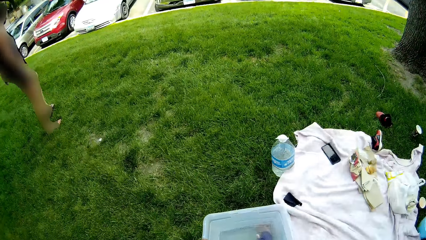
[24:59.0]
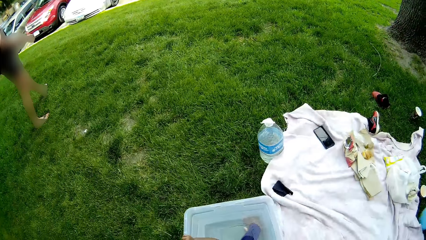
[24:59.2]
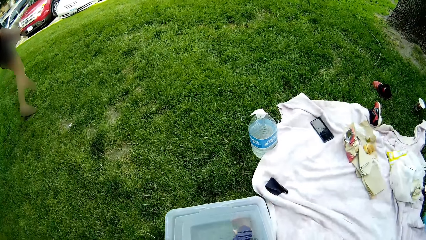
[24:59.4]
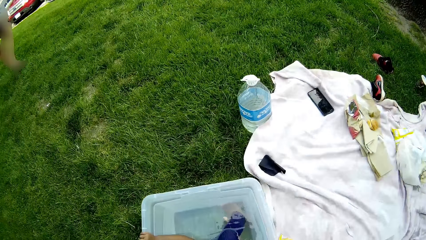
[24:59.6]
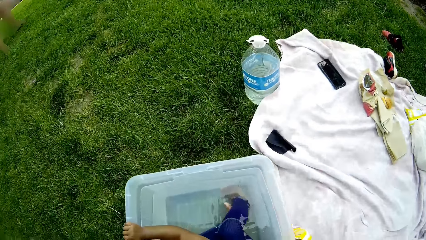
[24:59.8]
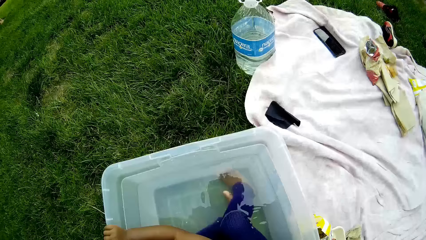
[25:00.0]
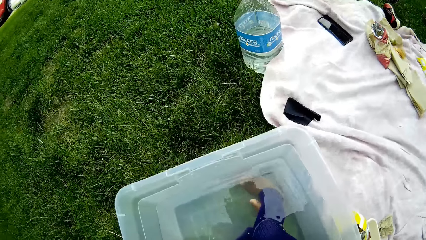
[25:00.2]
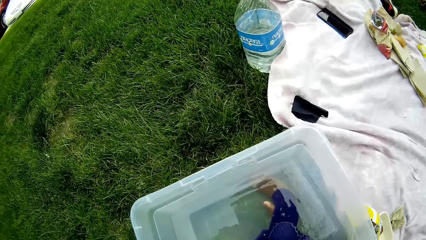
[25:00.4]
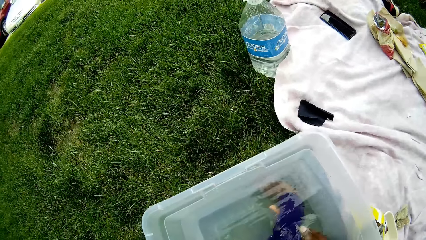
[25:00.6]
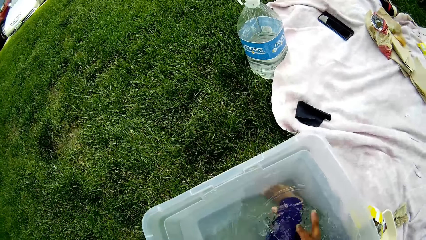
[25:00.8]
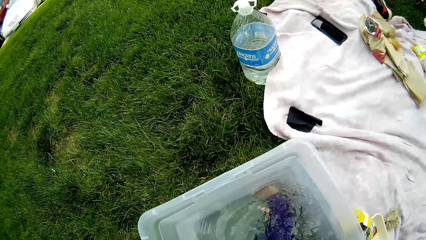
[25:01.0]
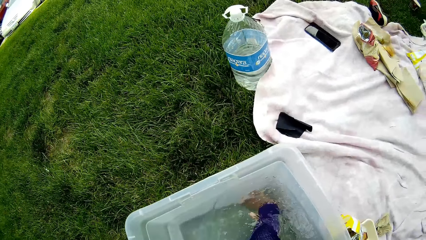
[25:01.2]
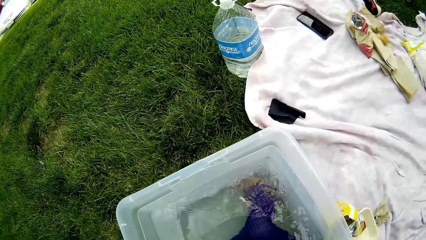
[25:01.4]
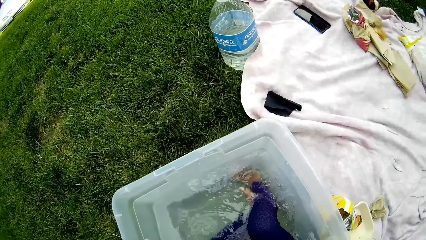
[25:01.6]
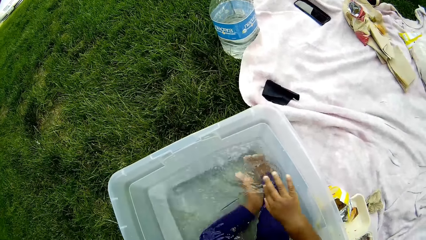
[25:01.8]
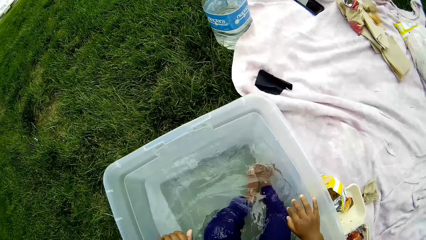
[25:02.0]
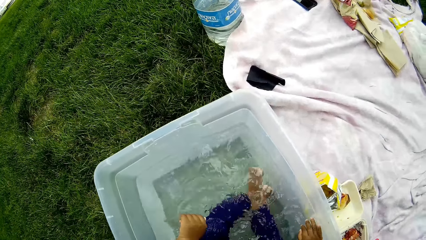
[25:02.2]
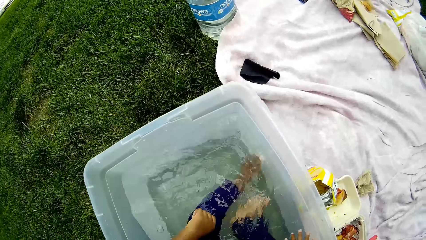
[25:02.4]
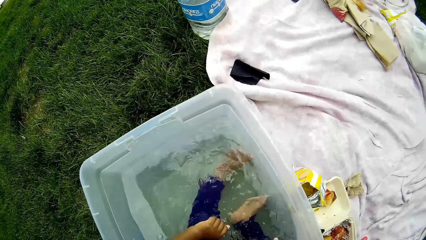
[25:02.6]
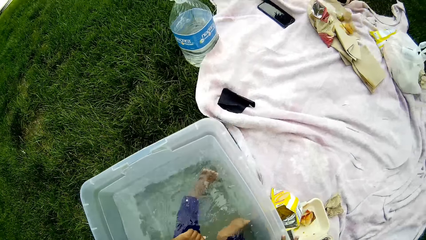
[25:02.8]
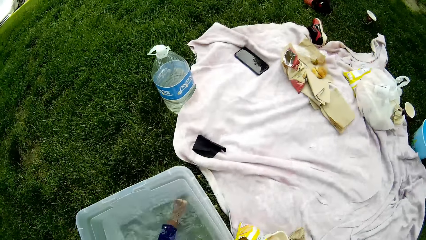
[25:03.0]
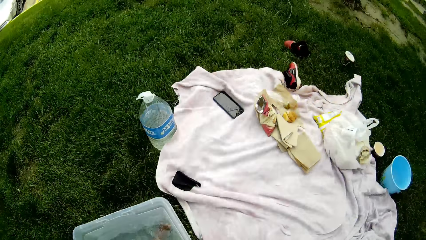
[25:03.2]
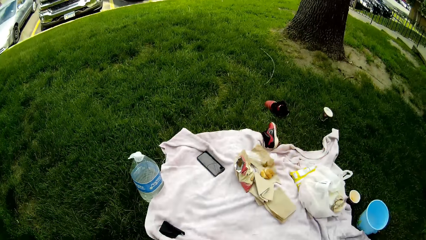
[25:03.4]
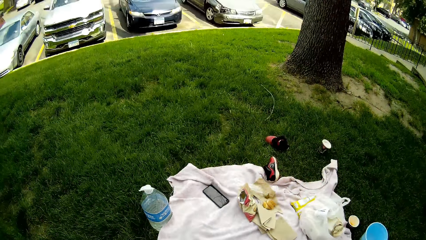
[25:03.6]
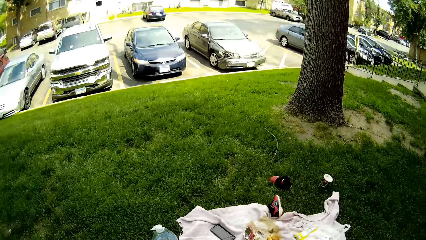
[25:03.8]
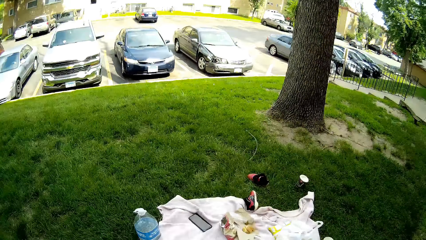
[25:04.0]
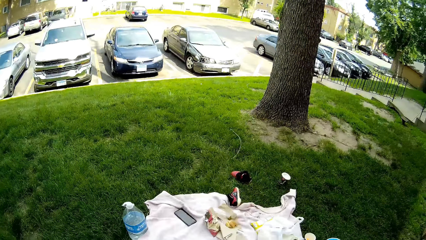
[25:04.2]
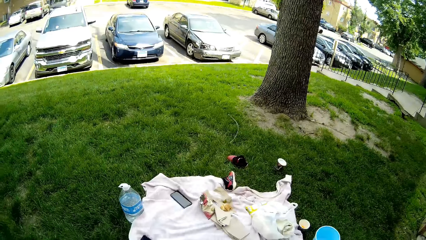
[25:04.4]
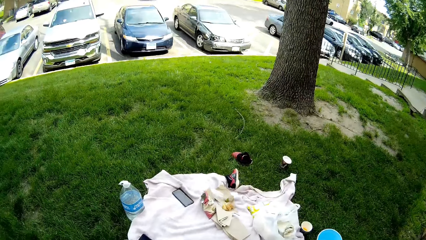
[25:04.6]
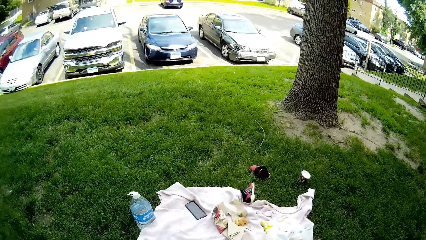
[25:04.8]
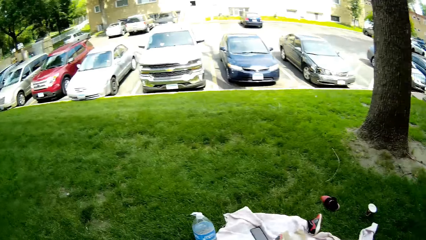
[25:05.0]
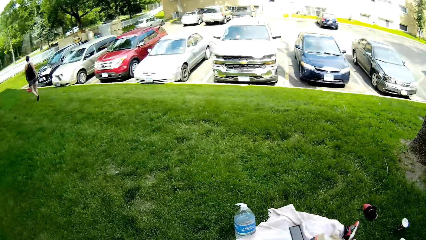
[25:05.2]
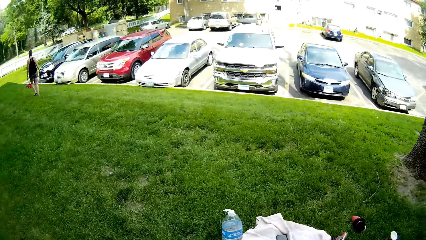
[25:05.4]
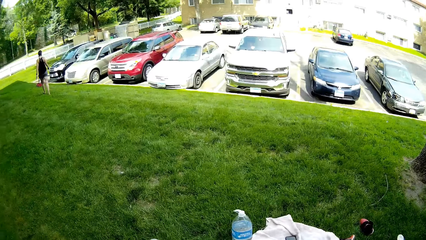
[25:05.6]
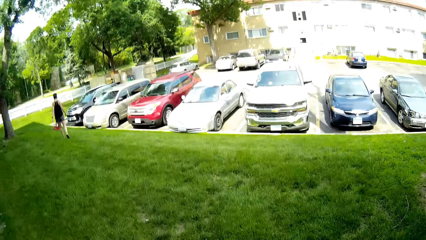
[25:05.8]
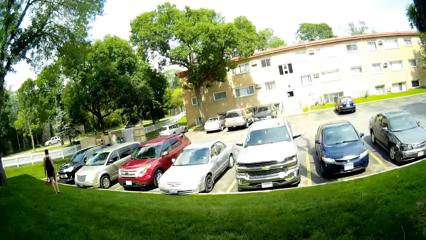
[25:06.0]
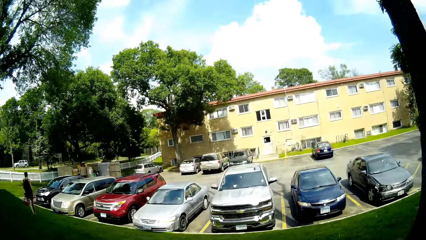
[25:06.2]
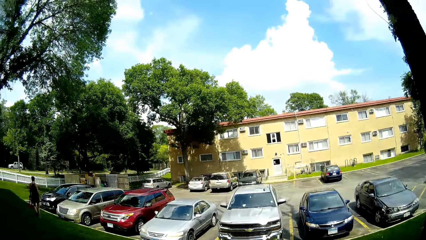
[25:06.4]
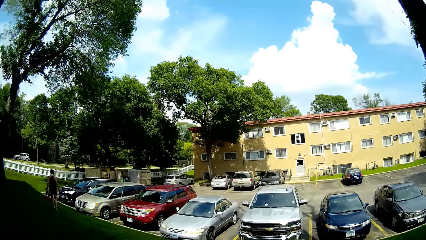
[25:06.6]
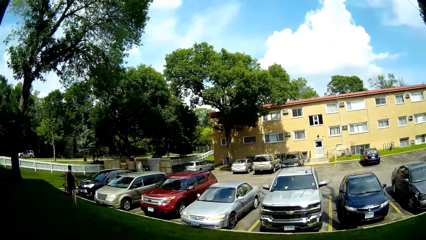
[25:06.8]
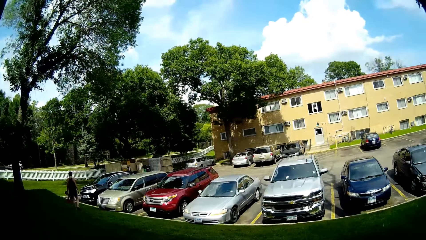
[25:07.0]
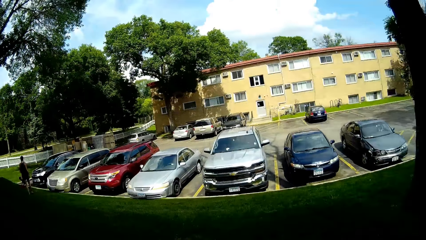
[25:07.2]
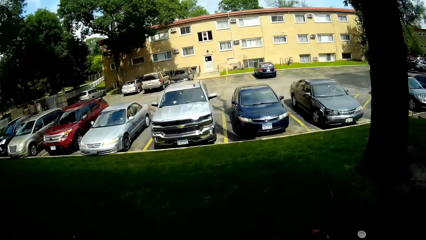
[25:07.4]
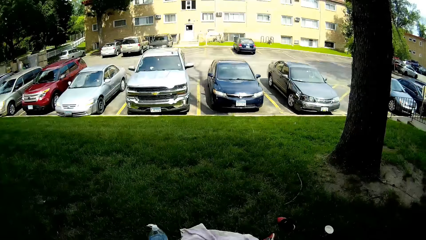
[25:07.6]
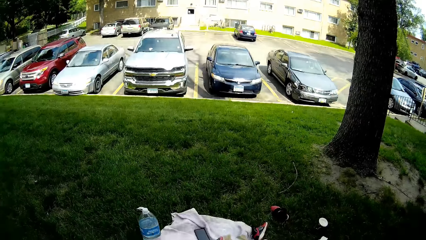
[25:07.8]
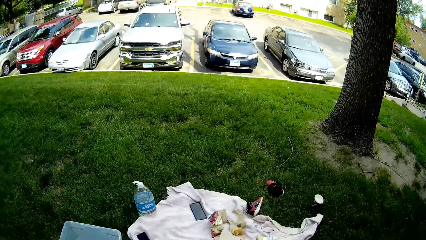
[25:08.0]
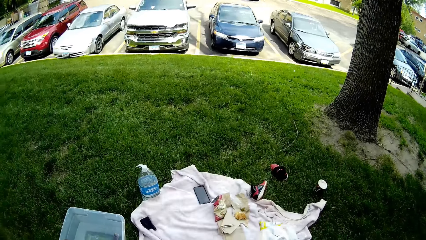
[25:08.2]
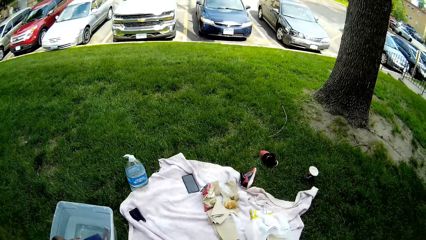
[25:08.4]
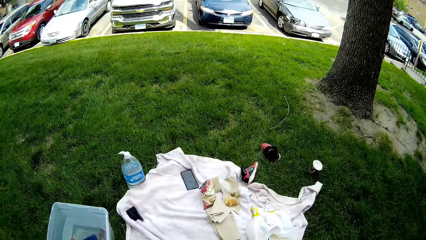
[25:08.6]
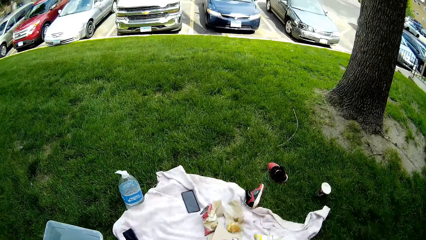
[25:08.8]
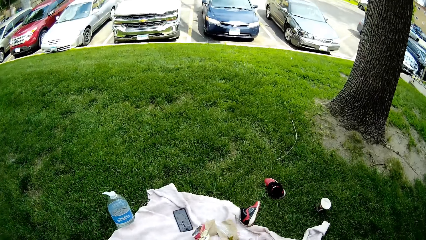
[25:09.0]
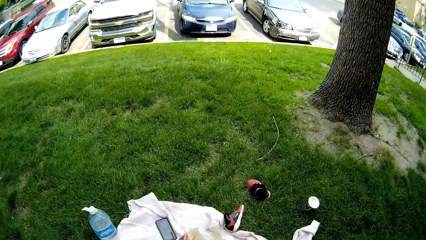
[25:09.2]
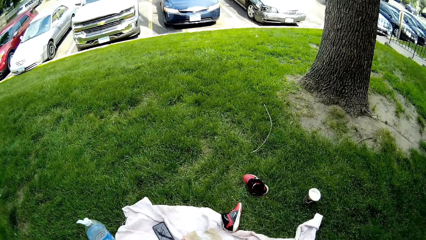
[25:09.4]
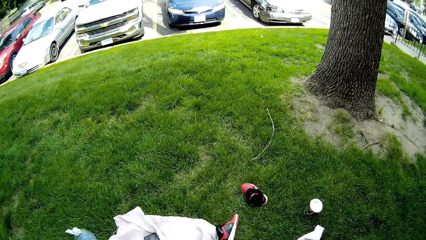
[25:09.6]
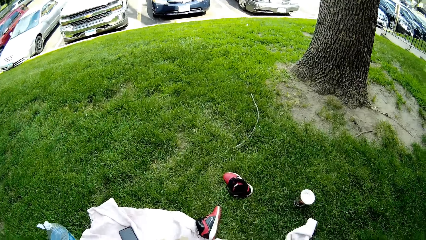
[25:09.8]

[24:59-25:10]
The camera wearer looks at the basin. She adjusts a baby inside a container of water with her right hand. She looks around the area.

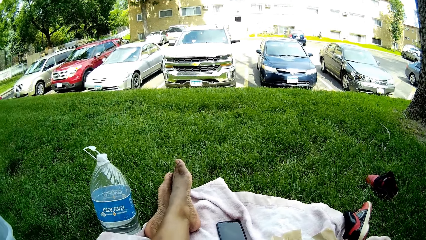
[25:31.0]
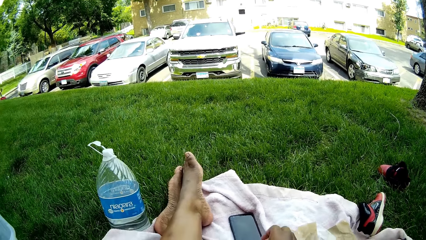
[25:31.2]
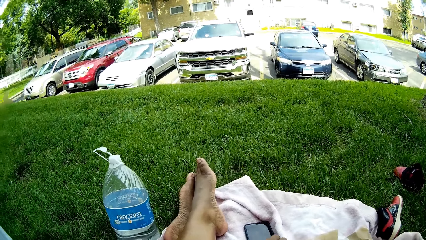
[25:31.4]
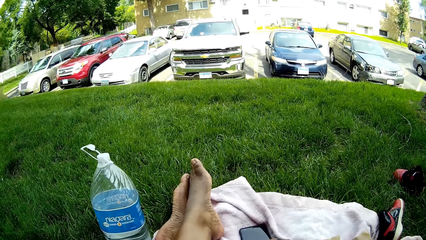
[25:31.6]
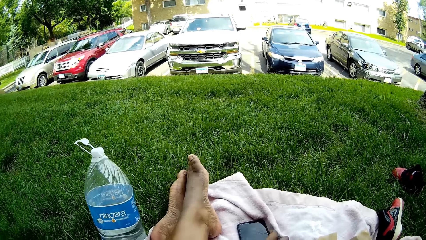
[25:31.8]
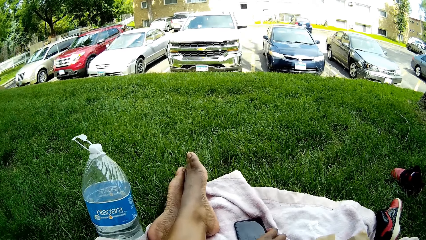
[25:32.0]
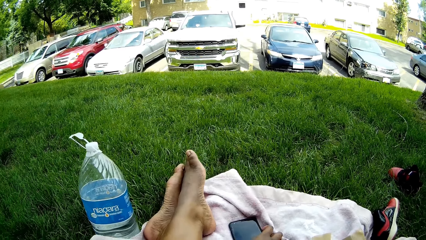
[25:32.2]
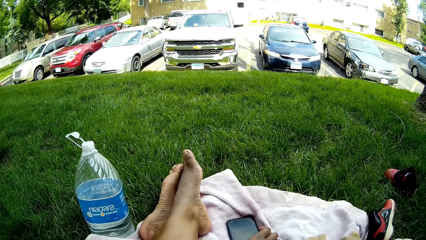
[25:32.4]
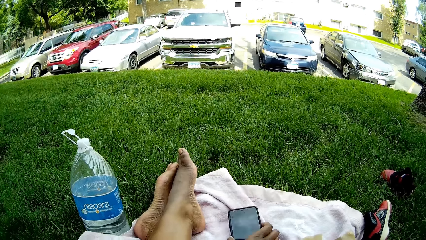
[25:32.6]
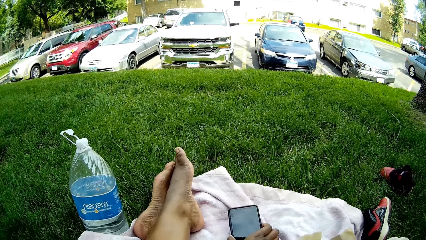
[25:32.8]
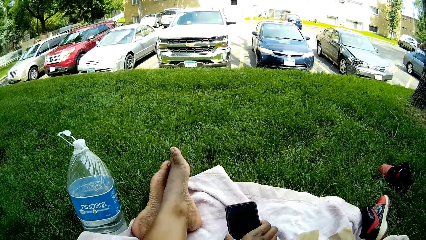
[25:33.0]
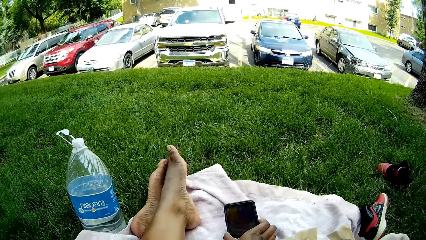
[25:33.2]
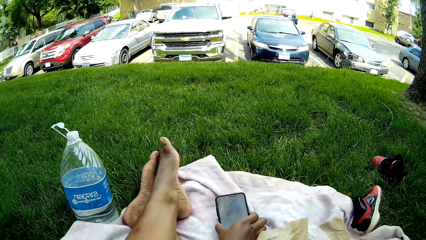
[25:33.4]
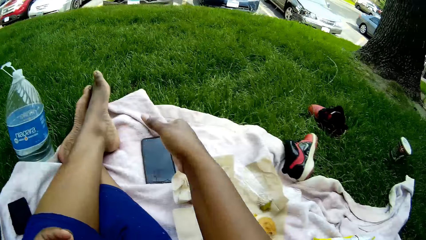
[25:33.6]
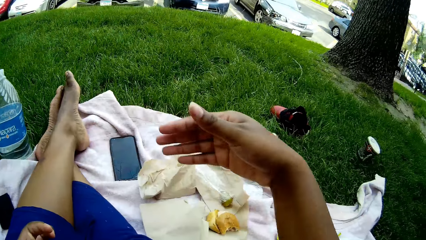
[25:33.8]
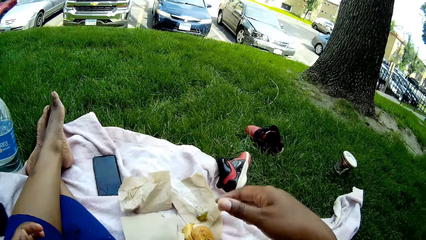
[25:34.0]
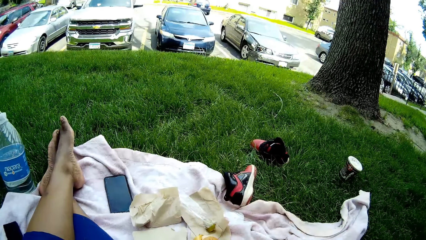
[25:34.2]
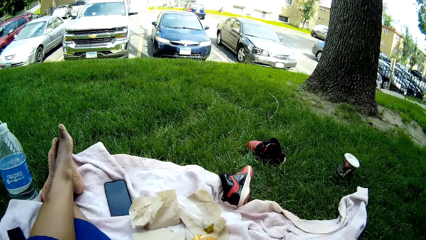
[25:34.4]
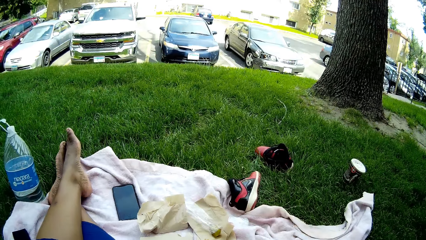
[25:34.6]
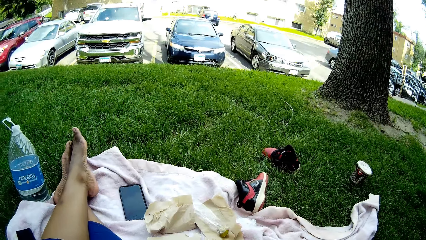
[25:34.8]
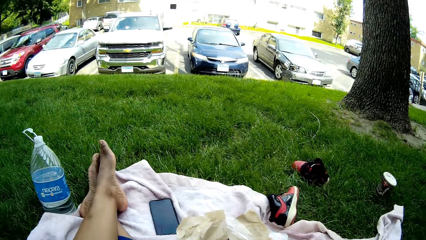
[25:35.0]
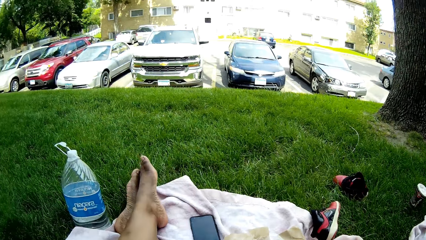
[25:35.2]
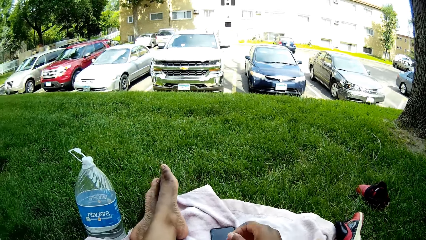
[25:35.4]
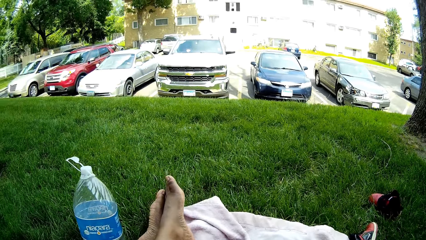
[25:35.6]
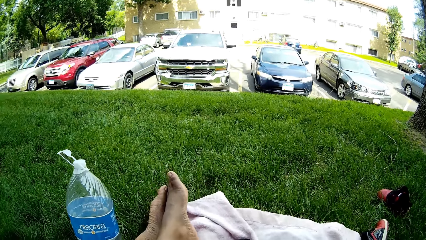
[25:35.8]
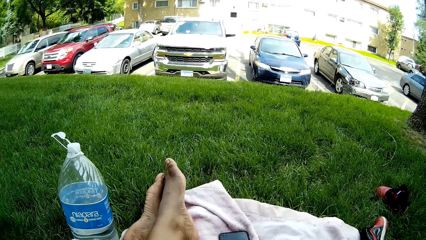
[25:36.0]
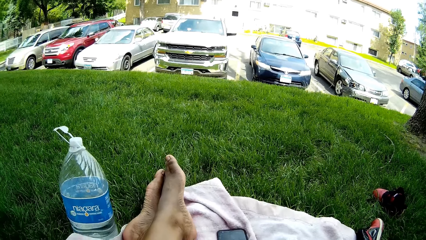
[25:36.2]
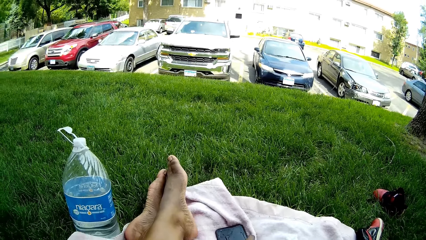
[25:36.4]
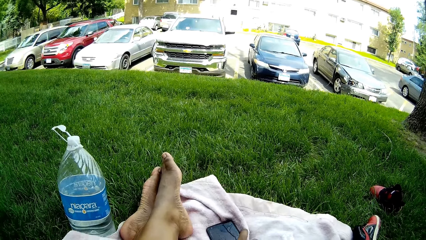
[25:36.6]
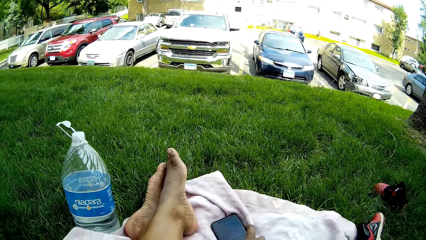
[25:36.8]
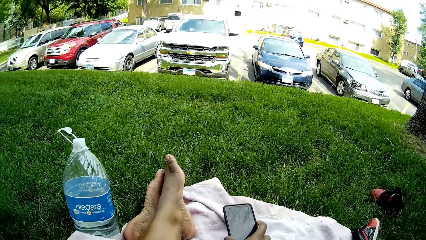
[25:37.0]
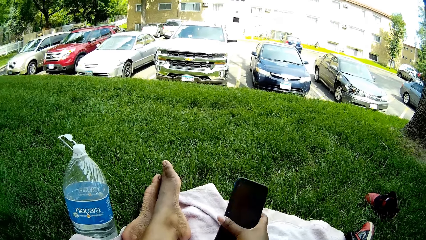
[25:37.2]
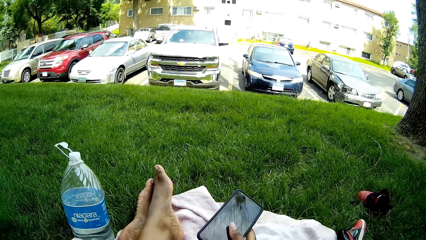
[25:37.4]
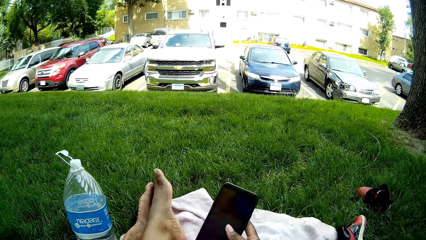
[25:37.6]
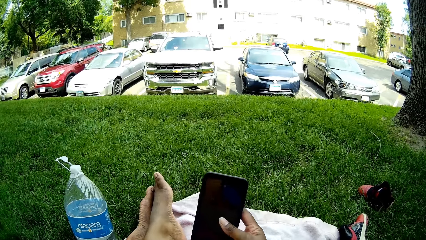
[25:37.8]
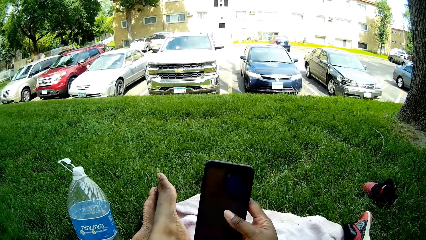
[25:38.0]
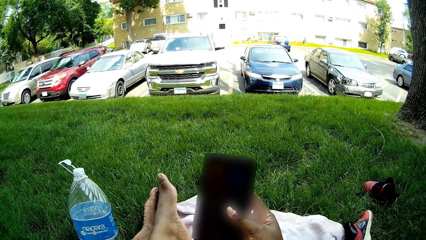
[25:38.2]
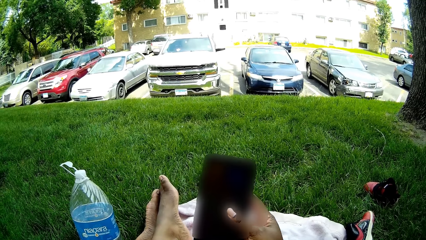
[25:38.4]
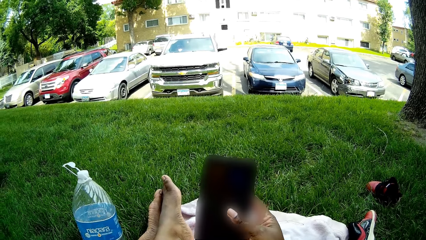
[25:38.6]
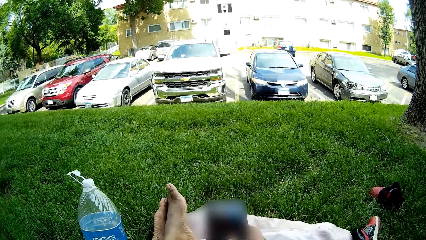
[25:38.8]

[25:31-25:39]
The camera wearer checks a mobile phone with her right hand. She lifts her hand. She looks around the area. She picks up the mobile phone with her right hand. She uses the phone.
